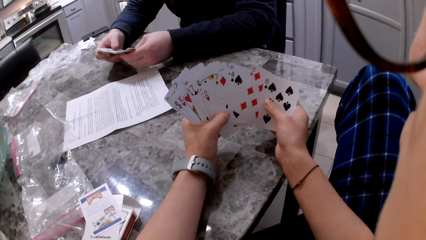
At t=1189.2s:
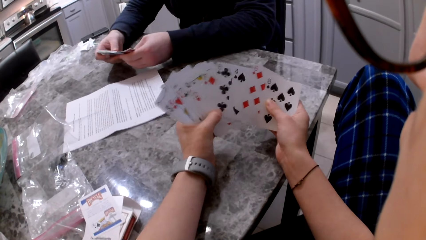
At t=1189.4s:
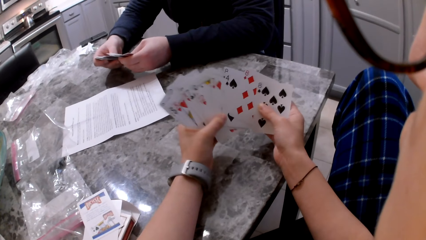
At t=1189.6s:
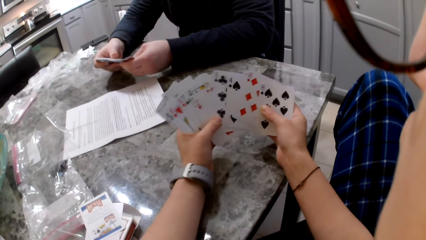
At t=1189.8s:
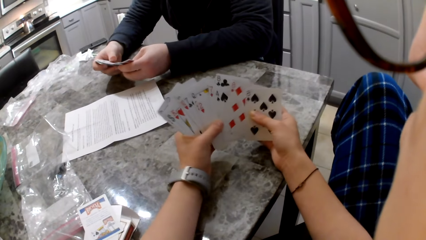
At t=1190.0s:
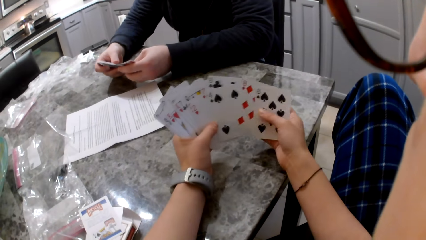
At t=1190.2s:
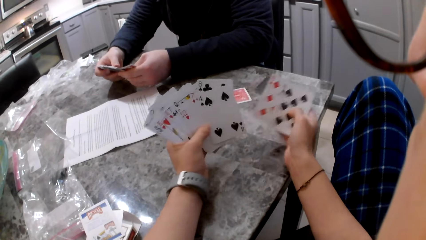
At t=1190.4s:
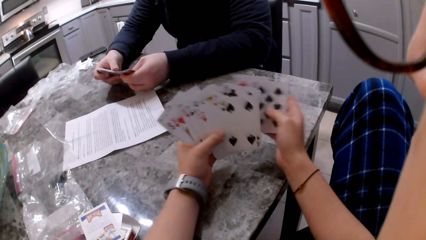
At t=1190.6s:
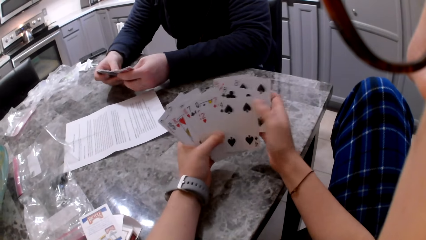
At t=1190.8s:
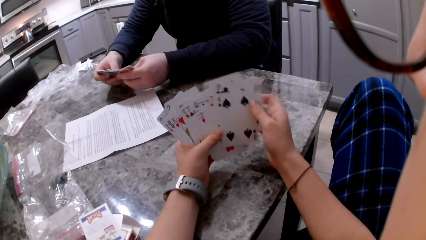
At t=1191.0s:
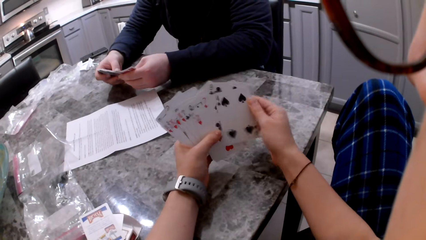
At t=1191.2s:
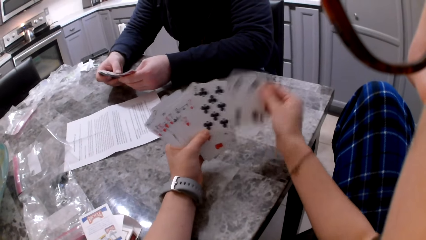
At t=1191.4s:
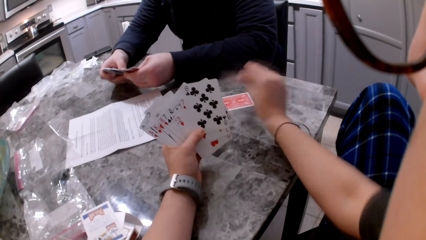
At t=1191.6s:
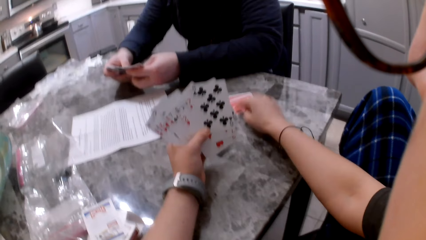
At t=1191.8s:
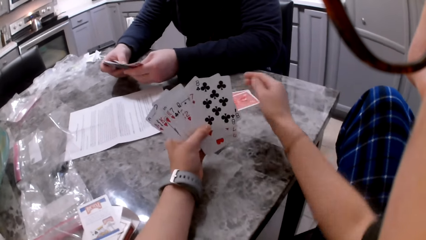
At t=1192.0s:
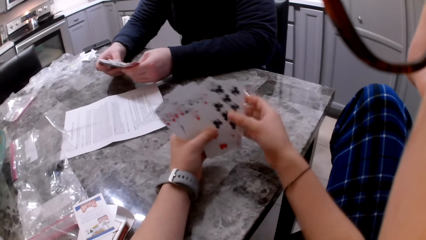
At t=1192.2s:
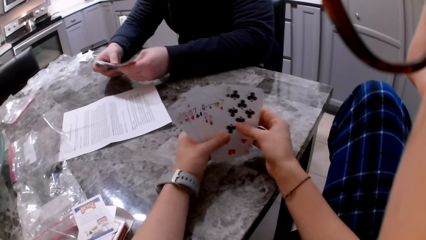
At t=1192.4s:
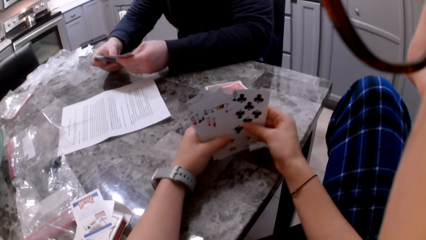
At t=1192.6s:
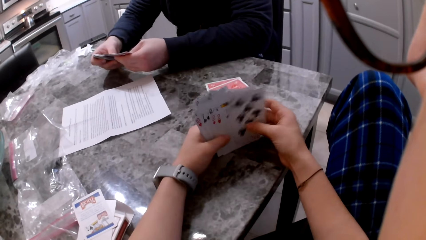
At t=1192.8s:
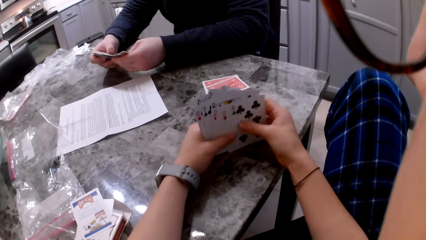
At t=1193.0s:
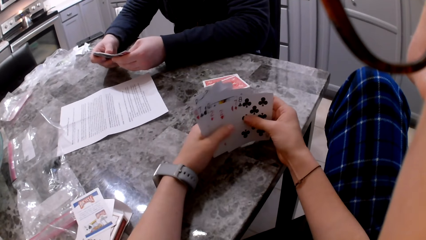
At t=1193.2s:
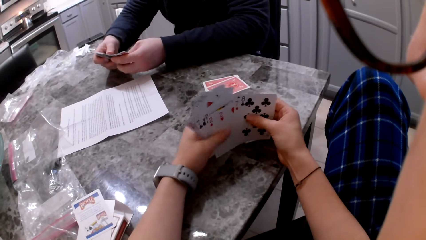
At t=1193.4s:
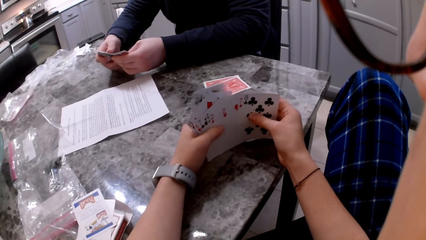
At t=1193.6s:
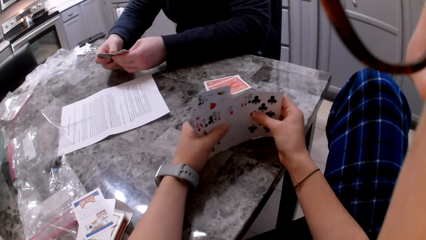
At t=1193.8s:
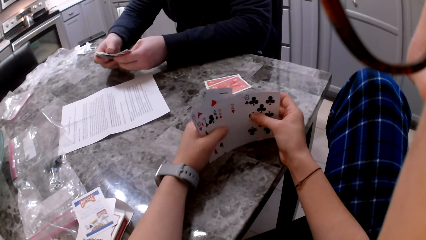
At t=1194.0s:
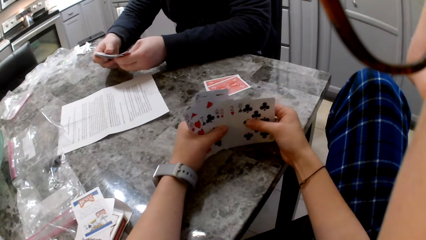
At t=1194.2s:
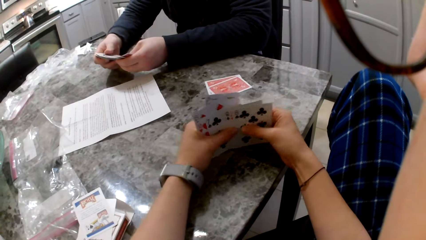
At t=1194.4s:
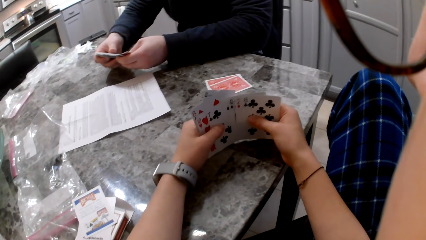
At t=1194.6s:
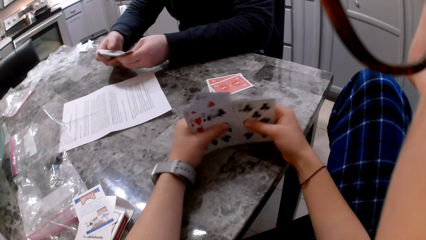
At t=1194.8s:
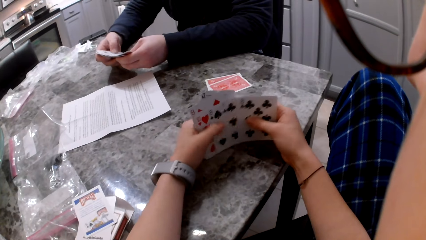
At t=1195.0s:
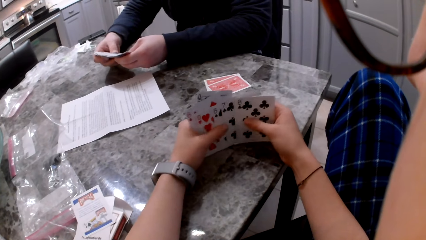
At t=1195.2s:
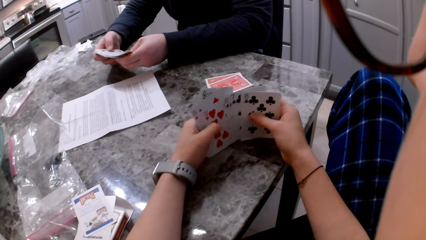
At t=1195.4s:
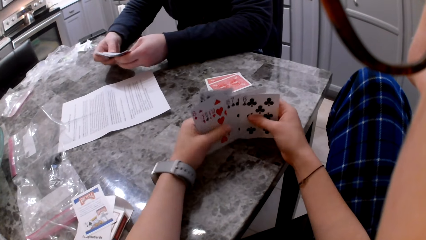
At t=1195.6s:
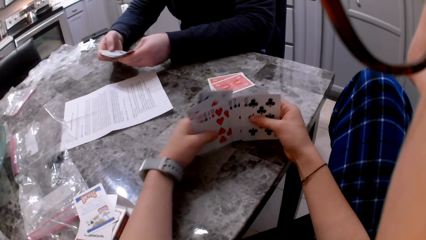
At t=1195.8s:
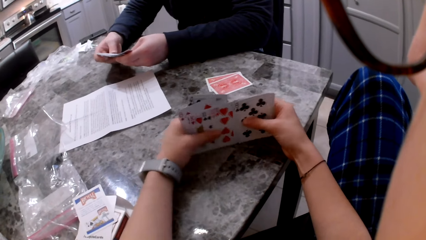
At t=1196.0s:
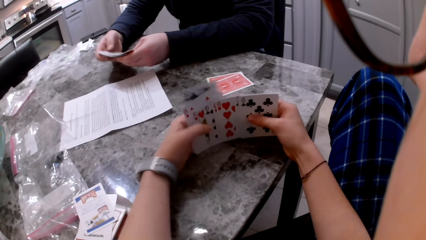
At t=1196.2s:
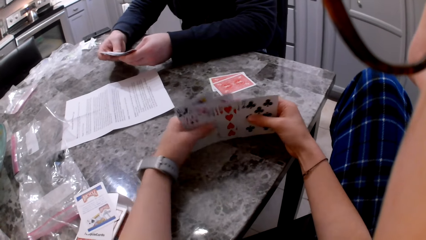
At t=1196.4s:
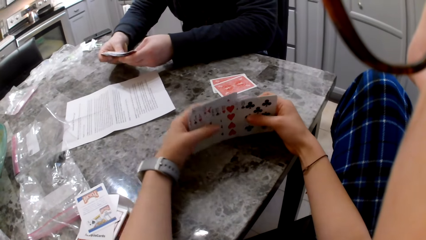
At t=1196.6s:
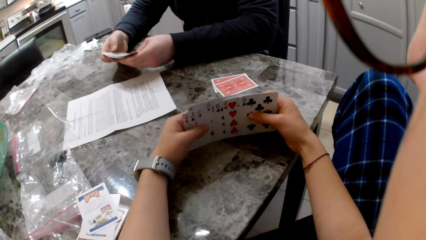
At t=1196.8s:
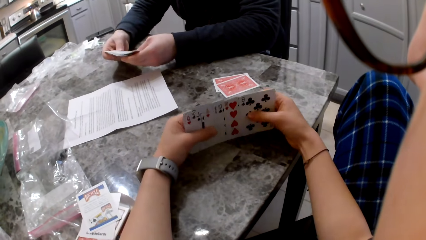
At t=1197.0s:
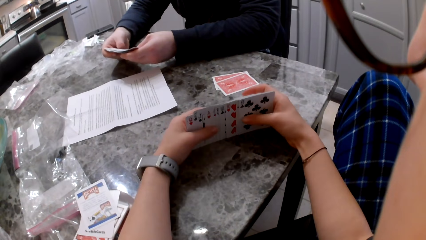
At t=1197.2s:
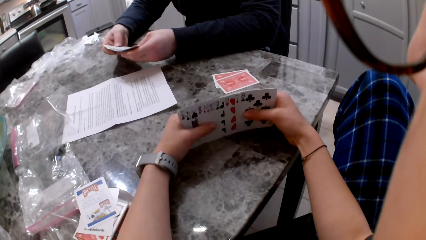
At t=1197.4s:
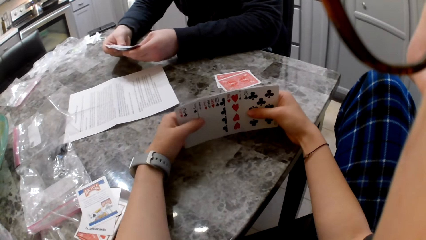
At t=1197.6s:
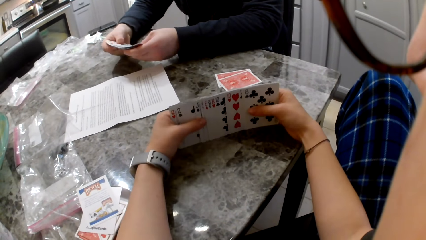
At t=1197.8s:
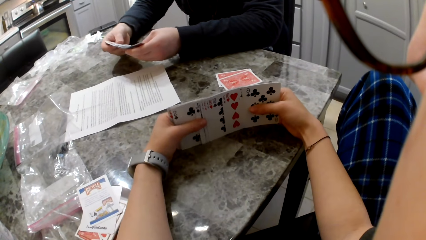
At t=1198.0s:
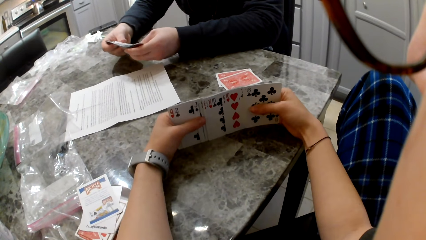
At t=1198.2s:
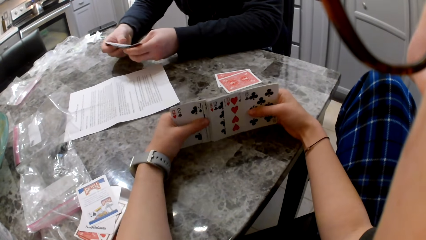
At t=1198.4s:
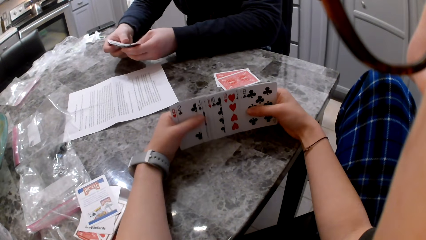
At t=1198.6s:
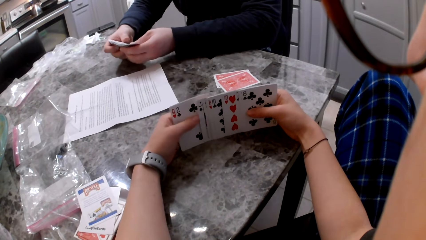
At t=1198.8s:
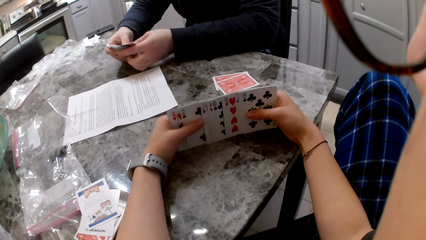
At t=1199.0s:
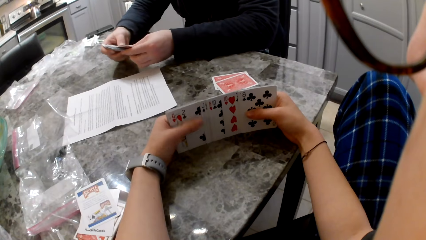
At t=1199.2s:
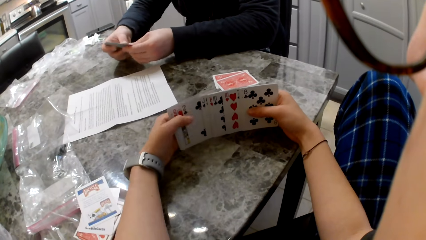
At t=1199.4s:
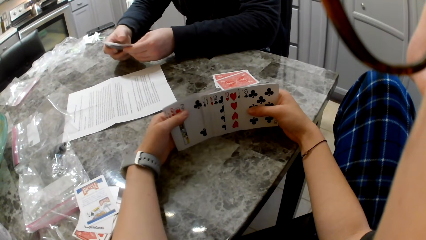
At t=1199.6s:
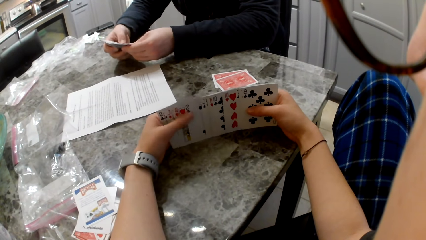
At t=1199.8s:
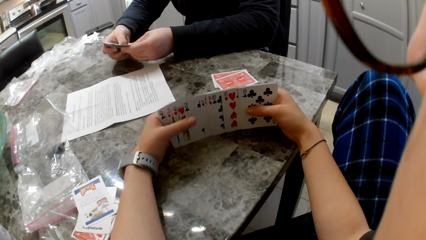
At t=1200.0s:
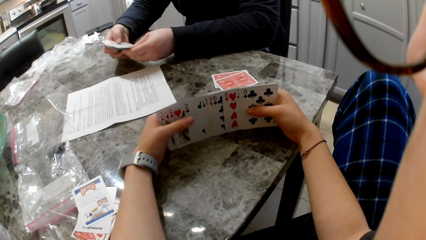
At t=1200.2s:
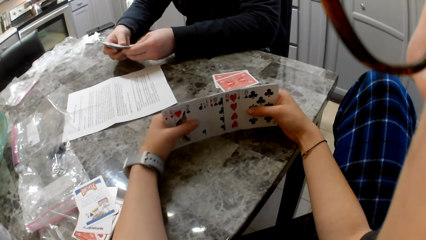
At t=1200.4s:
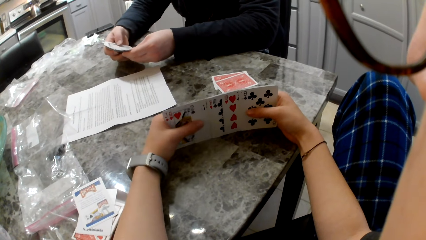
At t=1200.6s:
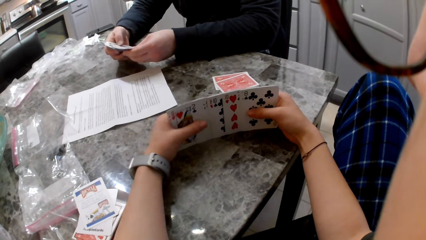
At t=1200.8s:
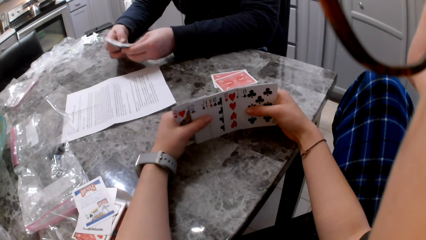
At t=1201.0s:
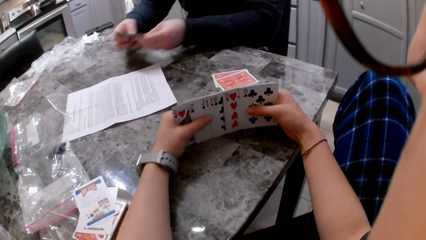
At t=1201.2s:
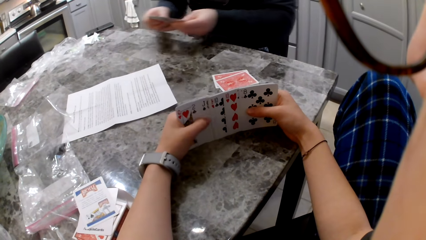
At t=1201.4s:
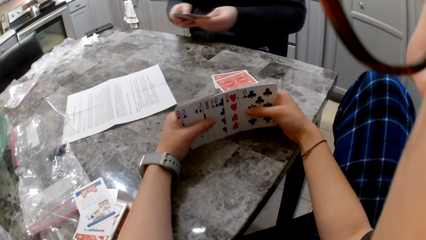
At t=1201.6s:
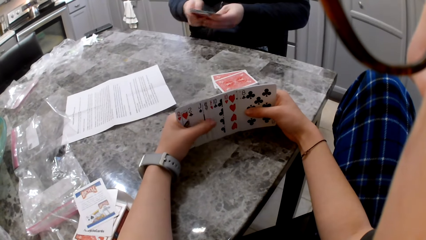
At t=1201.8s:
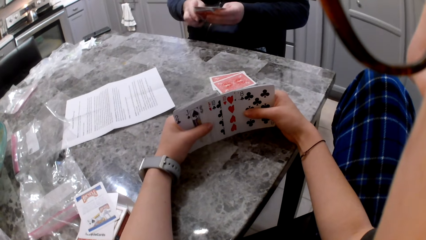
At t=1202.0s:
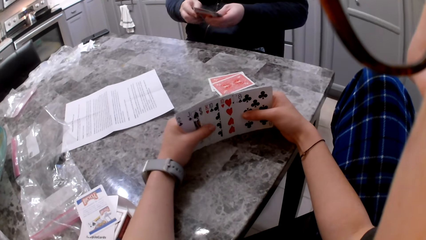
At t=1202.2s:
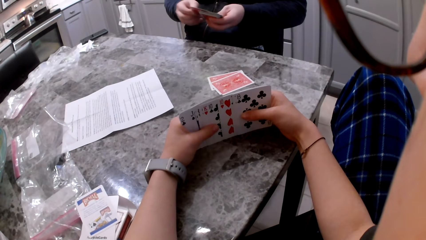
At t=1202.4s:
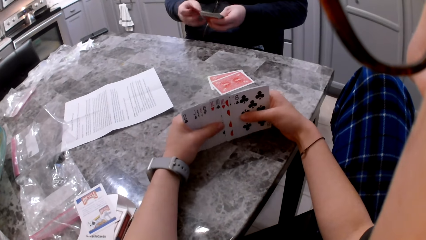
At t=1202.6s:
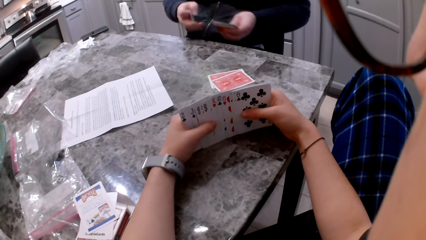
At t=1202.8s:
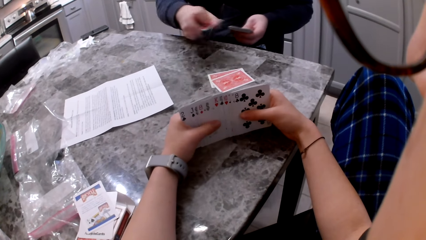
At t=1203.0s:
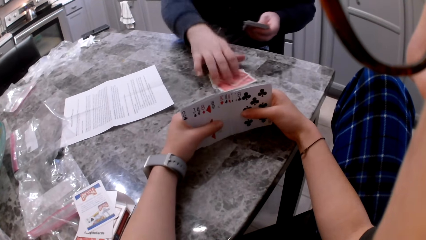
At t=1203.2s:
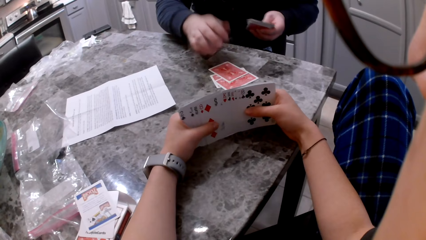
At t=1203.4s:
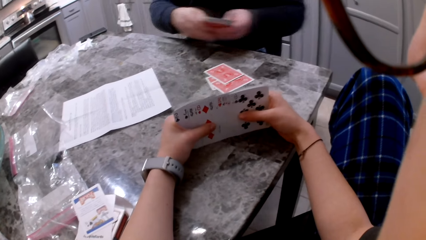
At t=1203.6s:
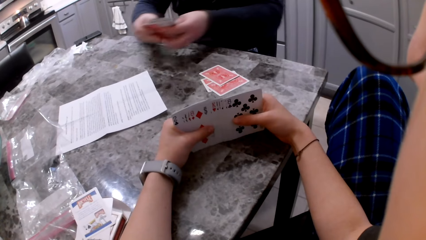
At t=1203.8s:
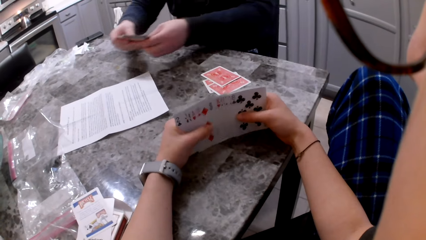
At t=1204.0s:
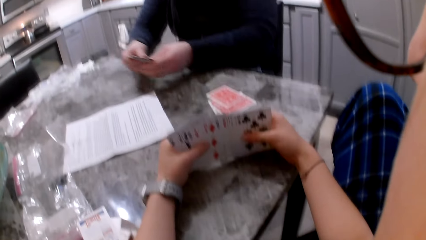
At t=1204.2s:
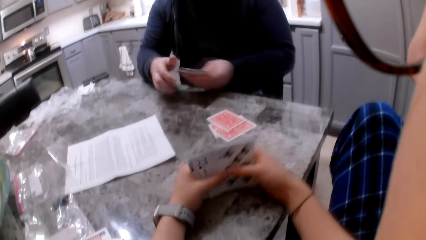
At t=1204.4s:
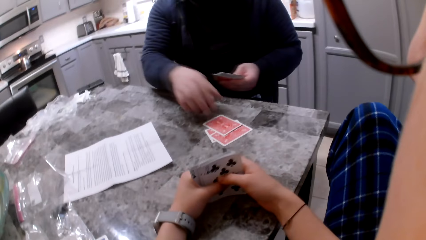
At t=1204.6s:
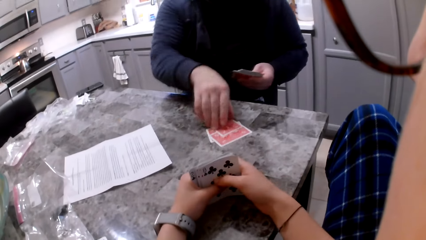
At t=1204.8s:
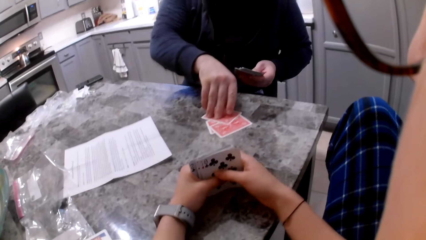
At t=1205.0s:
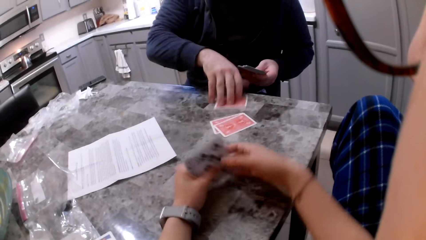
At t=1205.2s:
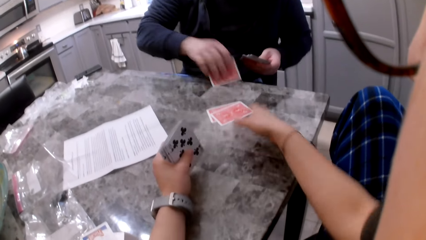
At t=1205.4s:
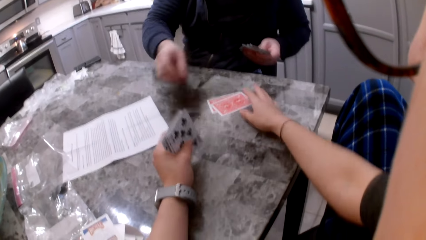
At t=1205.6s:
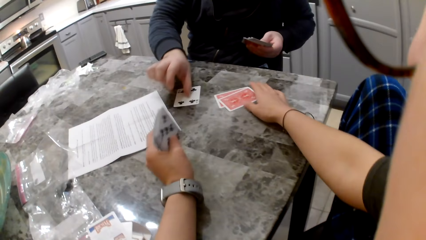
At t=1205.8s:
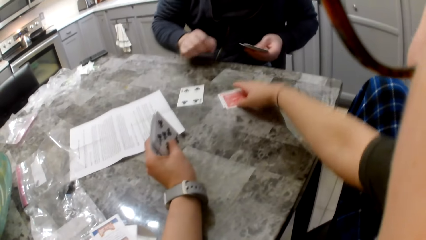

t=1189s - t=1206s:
The camera wearer picks up a card with their right hand. They drop the card on the counter or table. A man shuffles cards in his hands. The camera wearer shuffles the cards on the table. The man picks up a card with his right hand and drops the card on the counter. The camera wearer shuffles the cards on the table. The man shuffles his cards and flips a card with his right hand.
